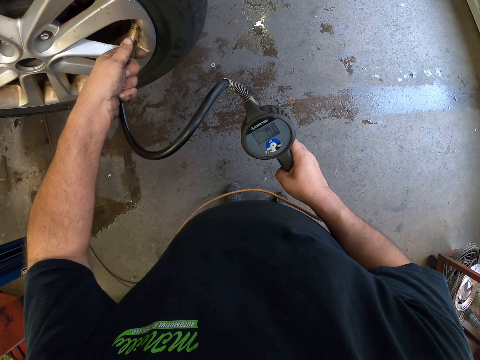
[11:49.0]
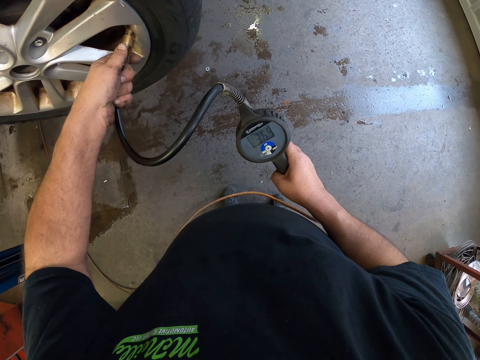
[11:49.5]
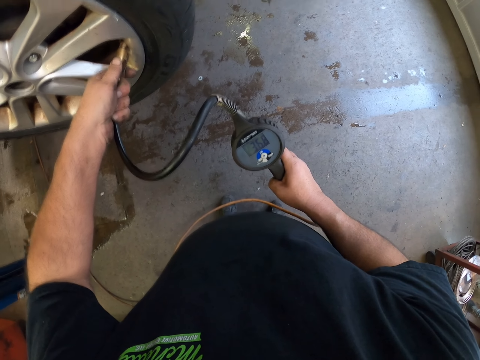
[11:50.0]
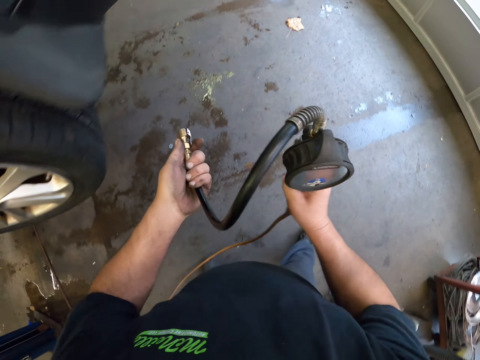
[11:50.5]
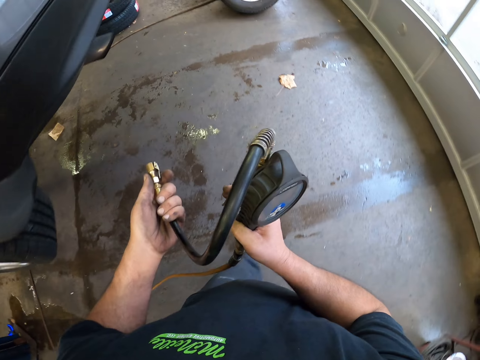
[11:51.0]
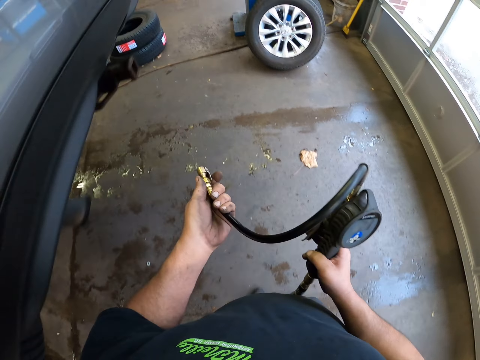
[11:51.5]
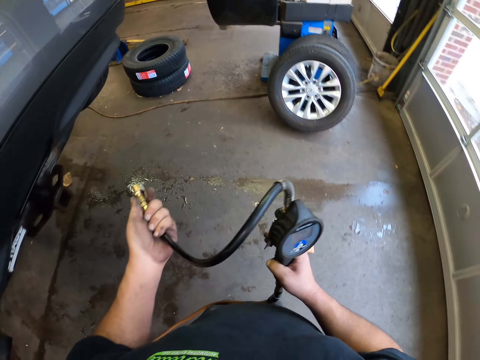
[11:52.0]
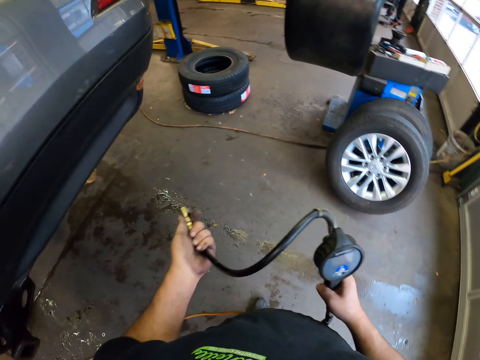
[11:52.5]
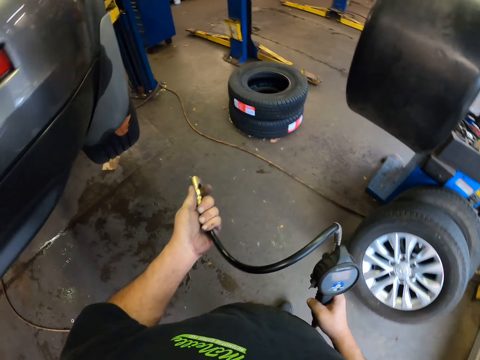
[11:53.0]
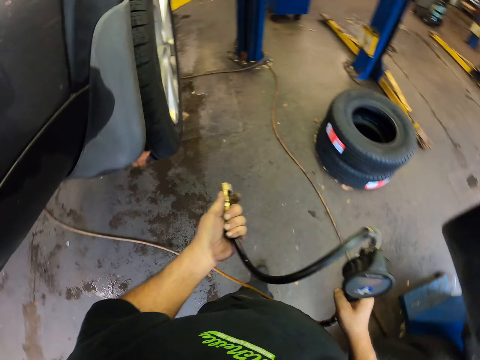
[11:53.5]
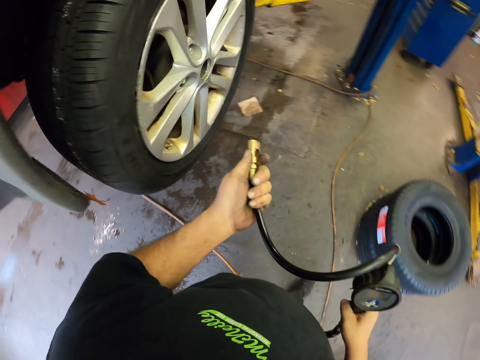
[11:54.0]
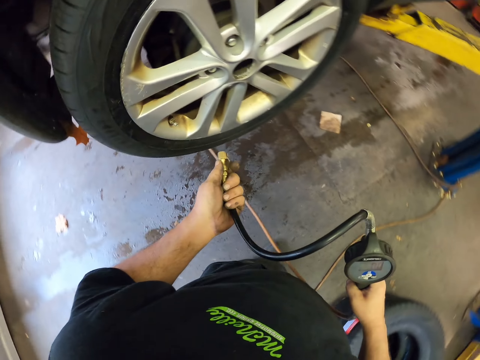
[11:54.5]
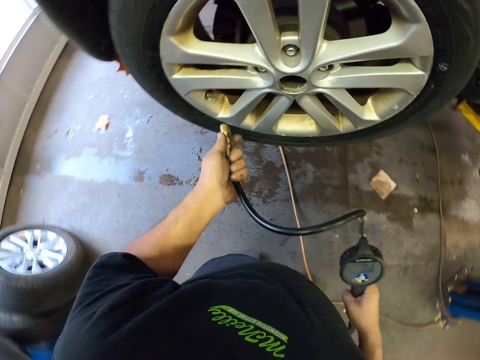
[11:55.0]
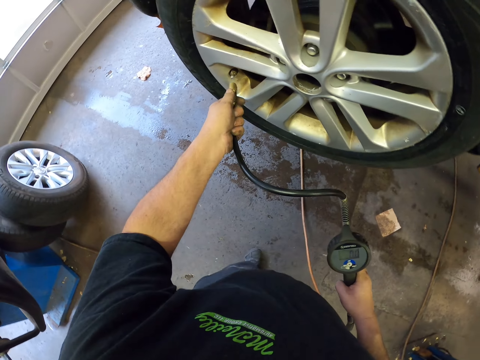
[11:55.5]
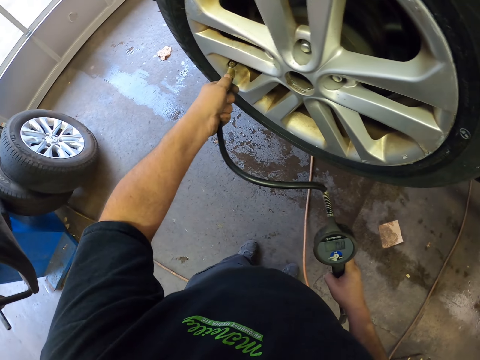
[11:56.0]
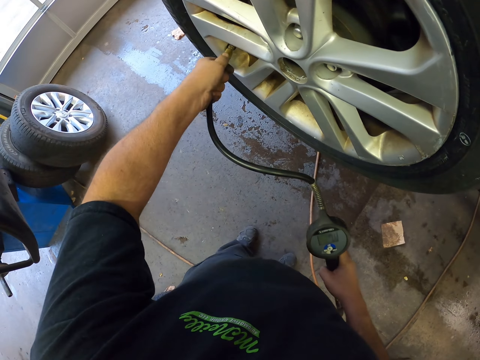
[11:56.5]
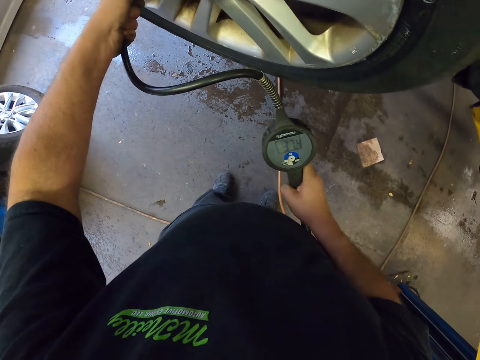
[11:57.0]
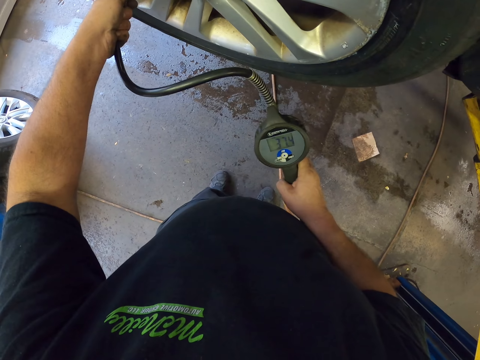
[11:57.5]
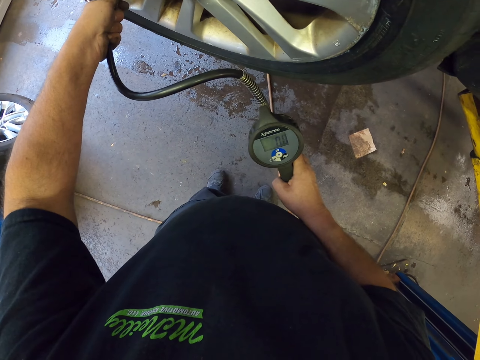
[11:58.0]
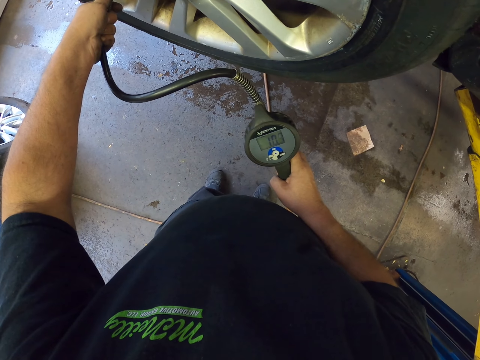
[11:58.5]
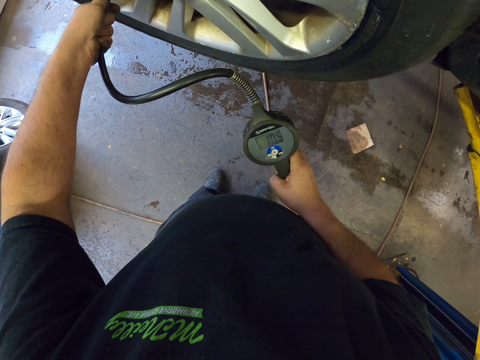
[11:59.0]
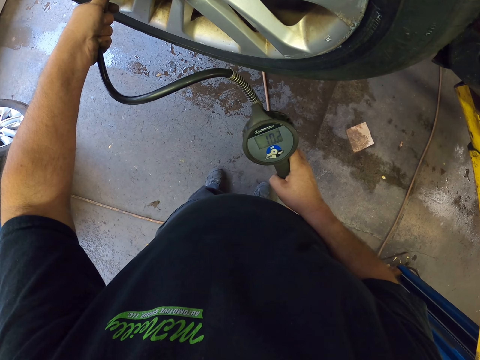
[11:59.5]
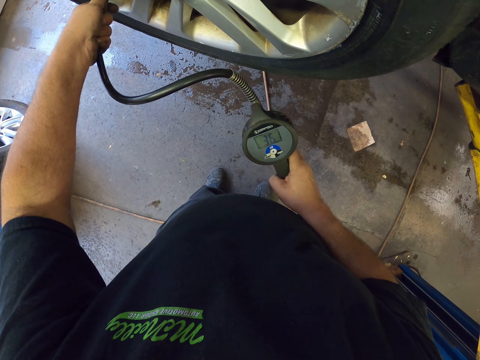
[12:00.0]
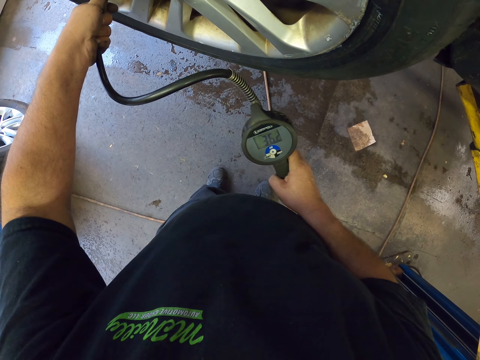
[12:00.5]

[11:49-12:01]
The camera wearer walks towards a tyre. They place a gun on the tire pressure tube. They fix the pressure pipe through the metal valve stem. They look at the pressure gun.

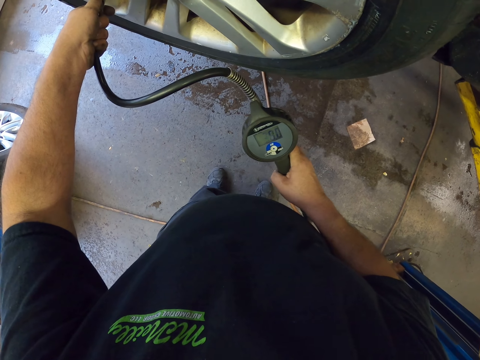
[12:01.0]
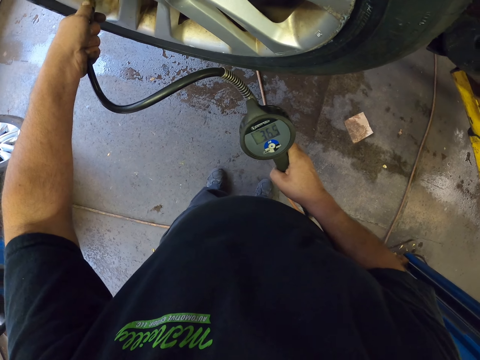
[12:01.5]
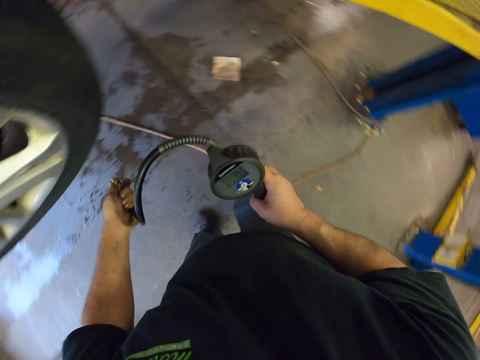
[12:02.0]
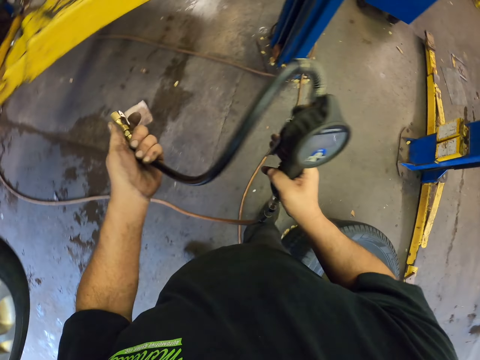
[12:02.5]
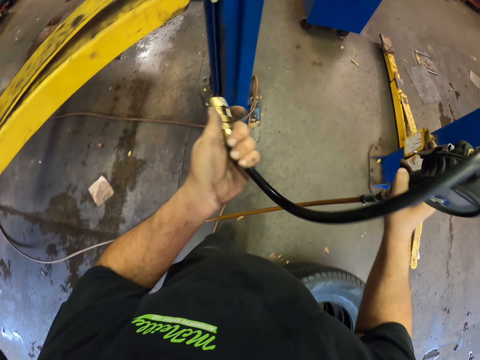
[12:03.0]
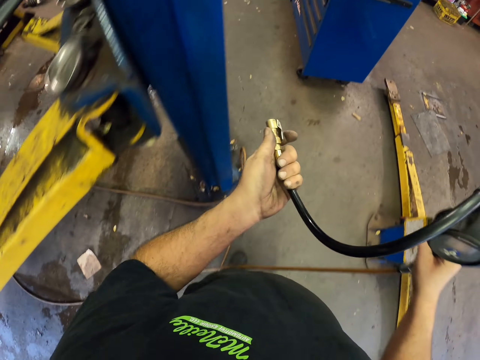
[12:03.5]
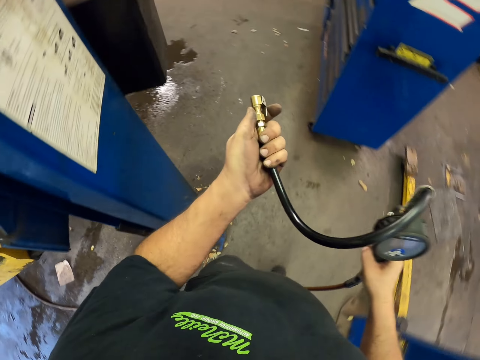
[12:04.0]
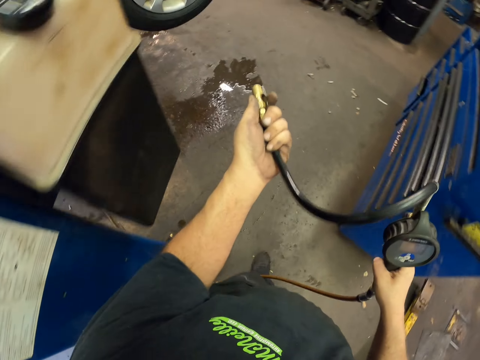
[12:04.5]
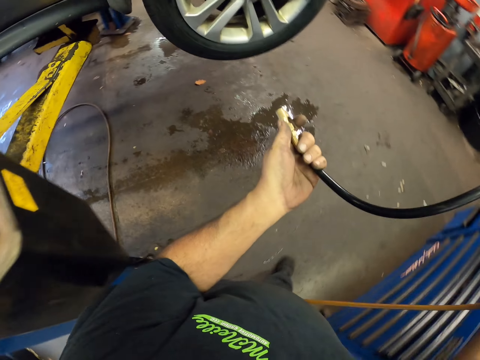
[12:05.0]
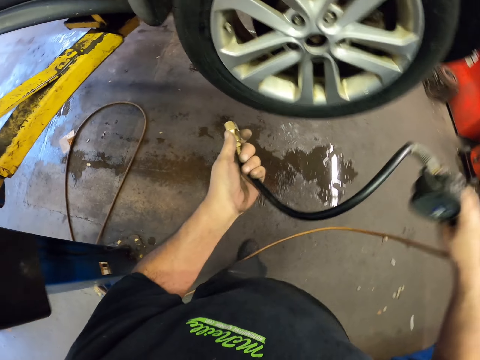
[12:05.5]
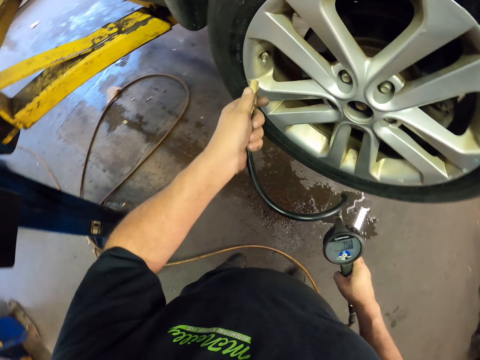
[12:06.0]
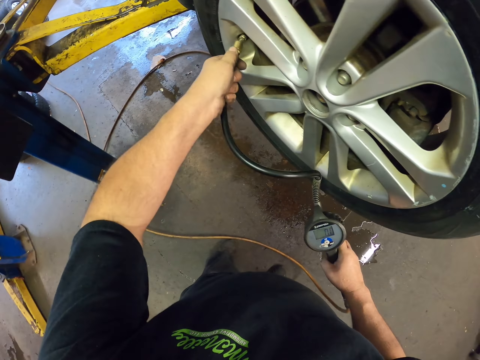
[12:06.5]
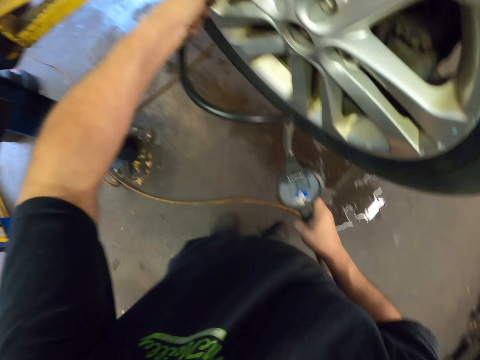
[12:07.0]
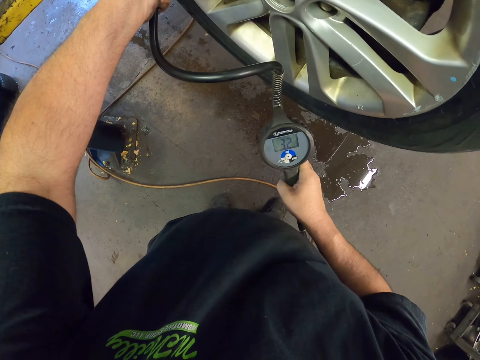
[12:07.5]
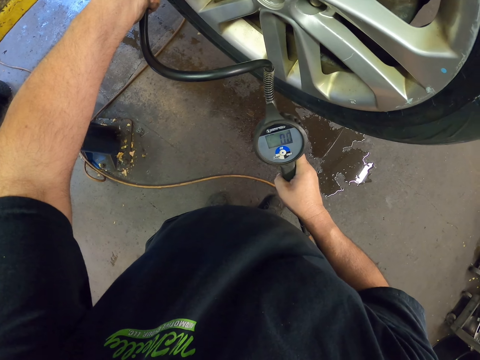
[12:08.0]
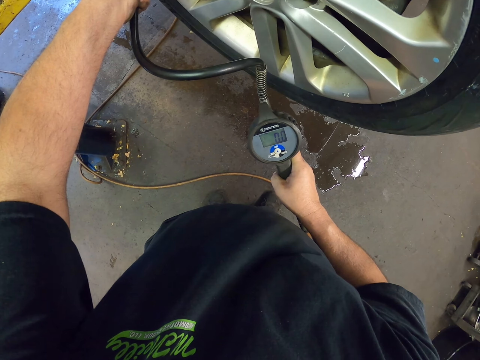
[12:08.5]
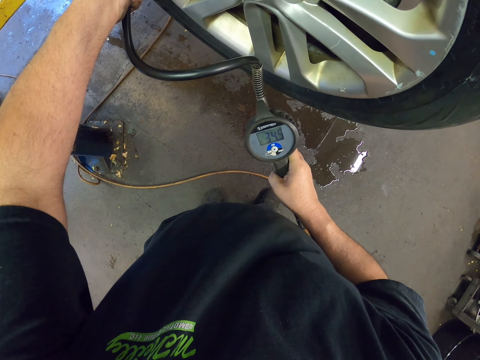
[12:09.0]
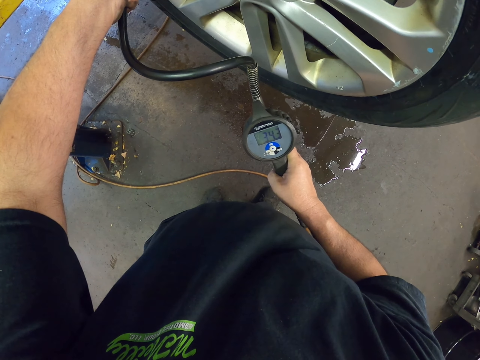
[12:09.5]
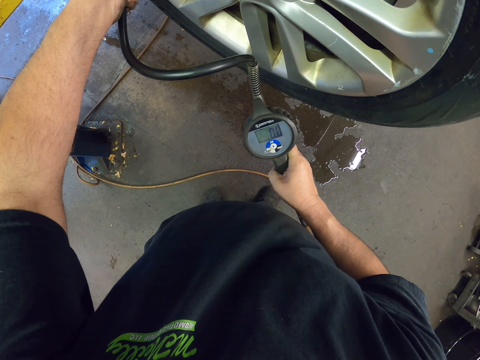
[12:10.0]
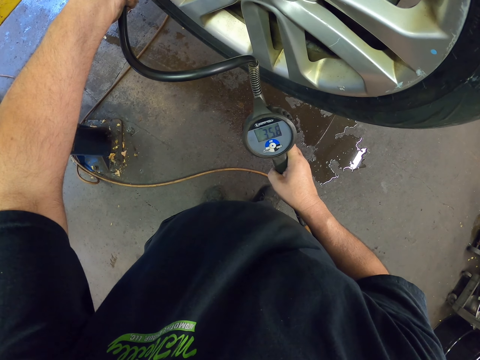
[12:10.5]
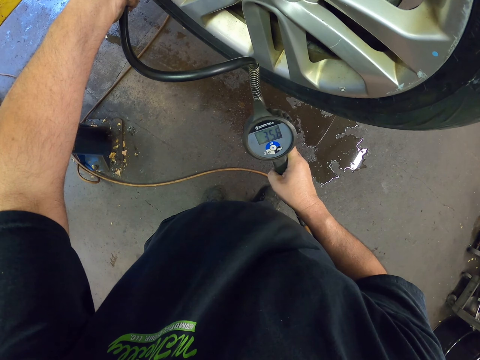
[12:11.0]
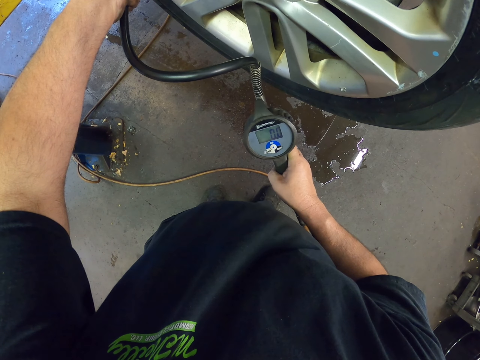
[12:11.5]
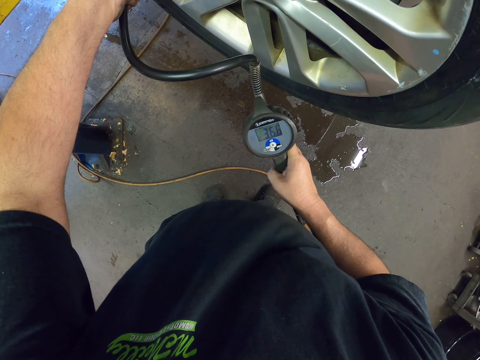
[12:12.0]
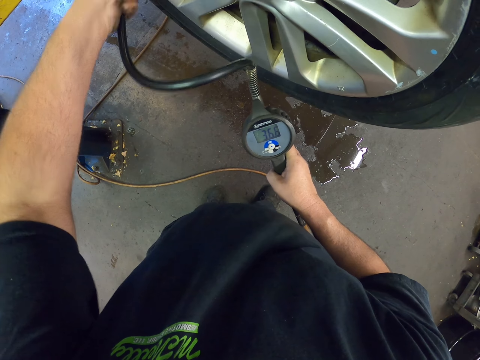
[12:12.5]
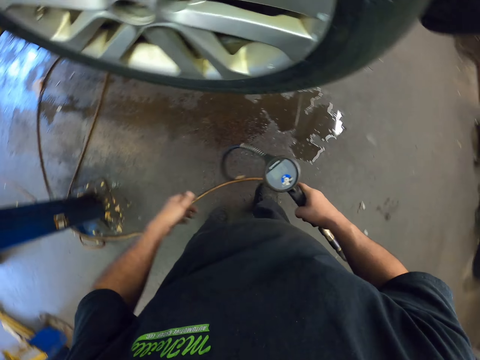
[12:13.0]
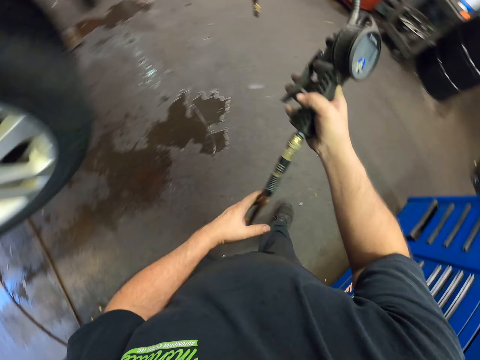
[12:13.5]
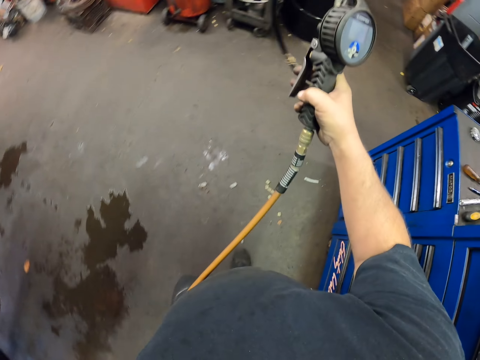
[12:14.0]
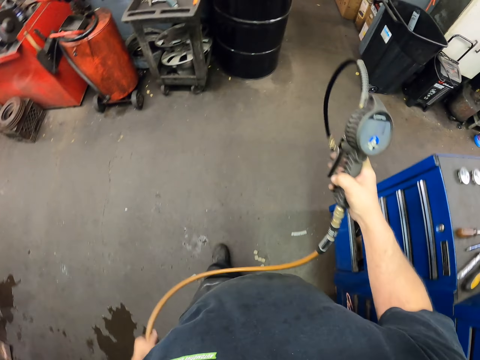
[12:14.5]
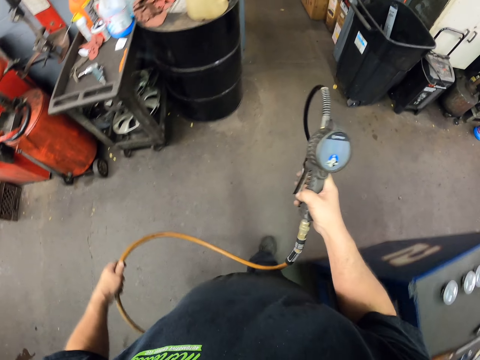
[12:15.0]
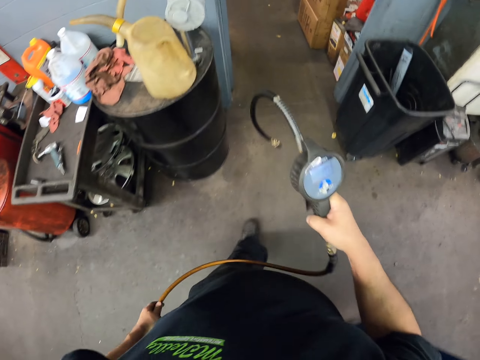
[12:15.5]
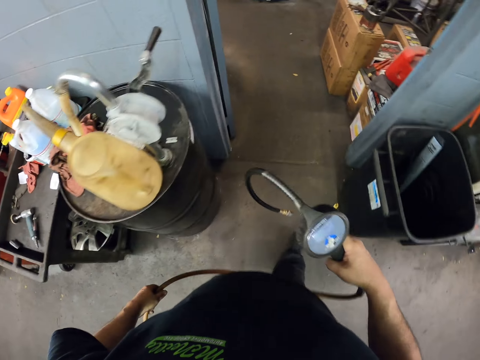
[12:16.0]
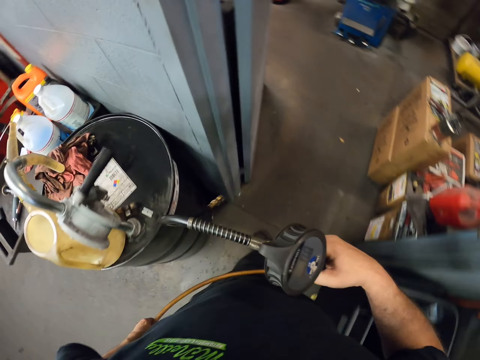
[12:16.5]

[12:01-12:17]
The camera wearer walks towards a tyre. They place a gun on the tire pressure tube. They fix the pressure pipe through the metal valve stem. They look at the pressure gun. They walk around the garage. They hold the cable with hand.
